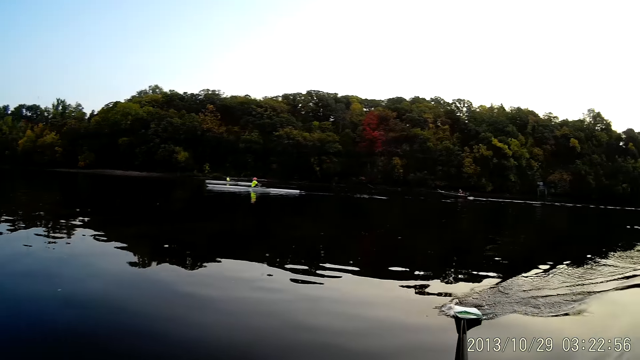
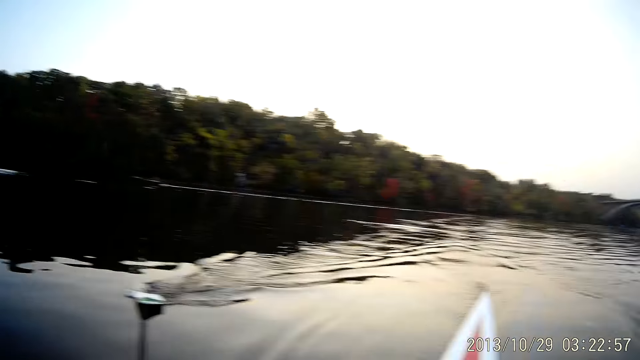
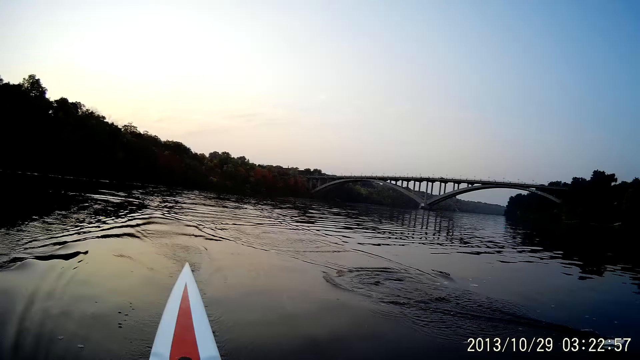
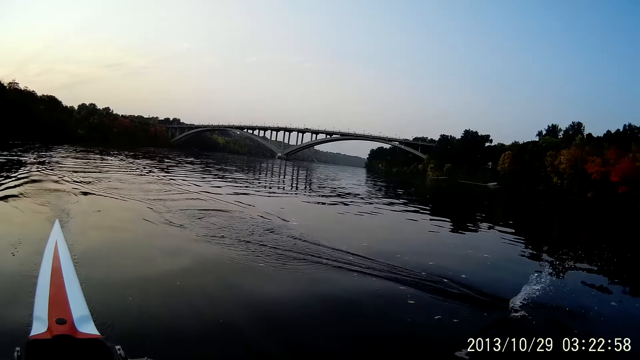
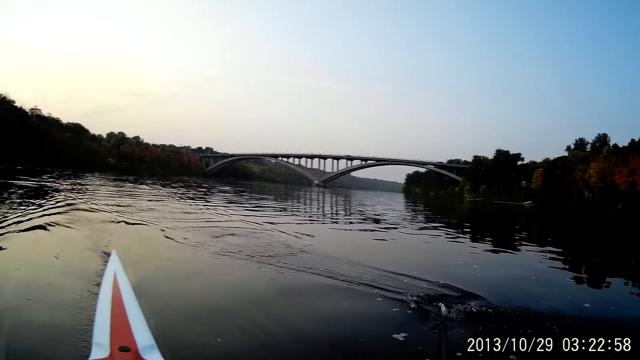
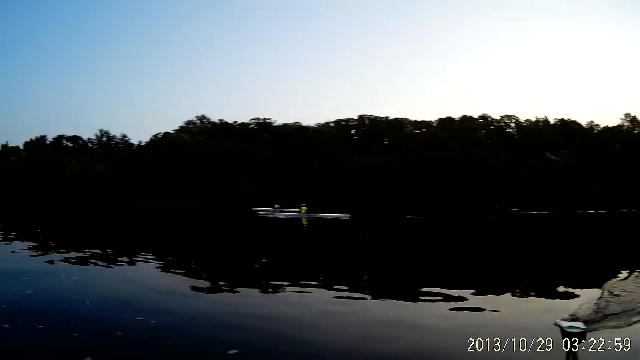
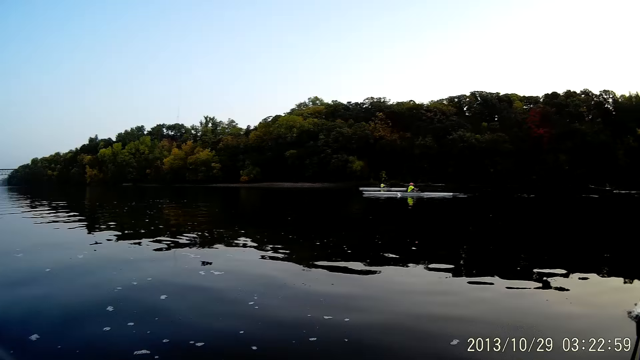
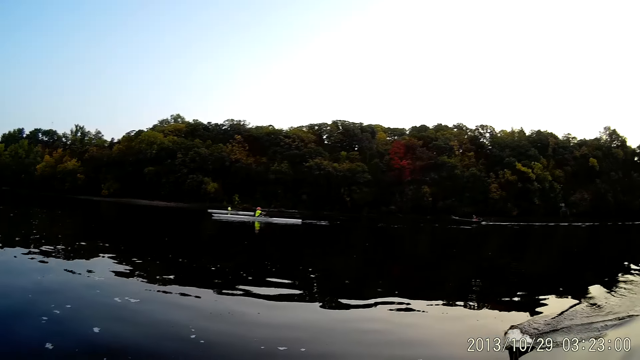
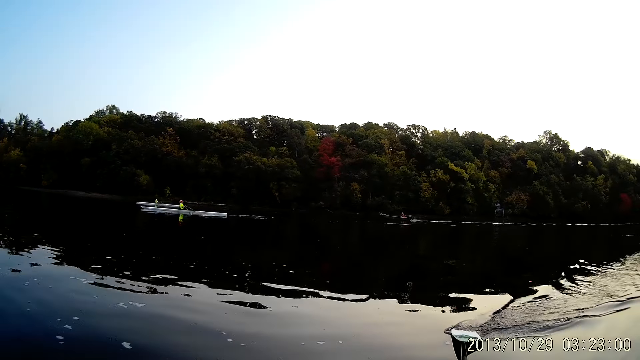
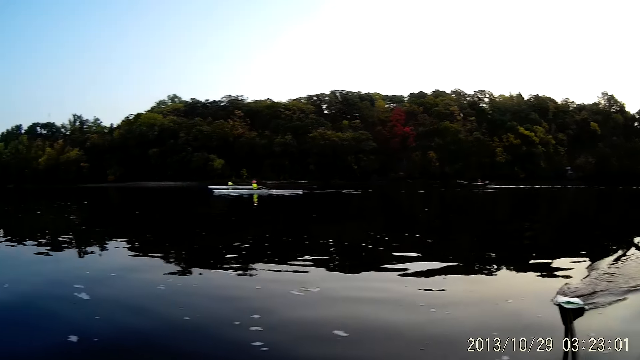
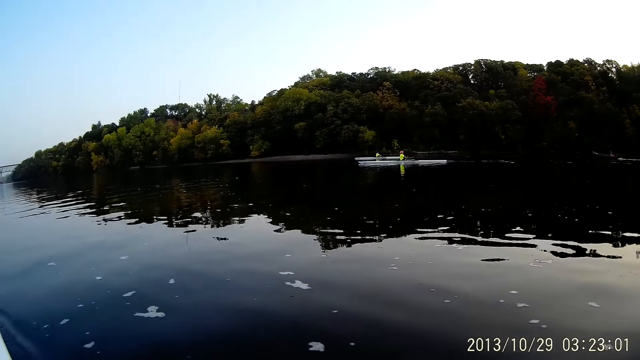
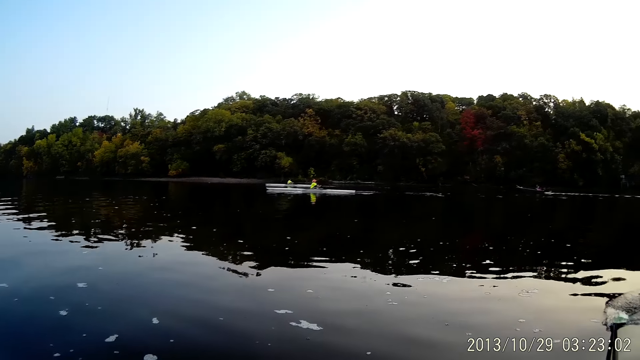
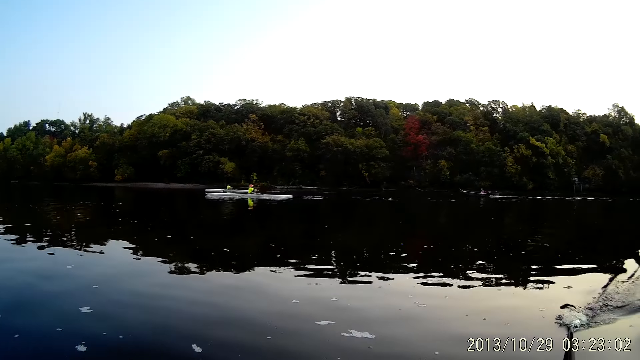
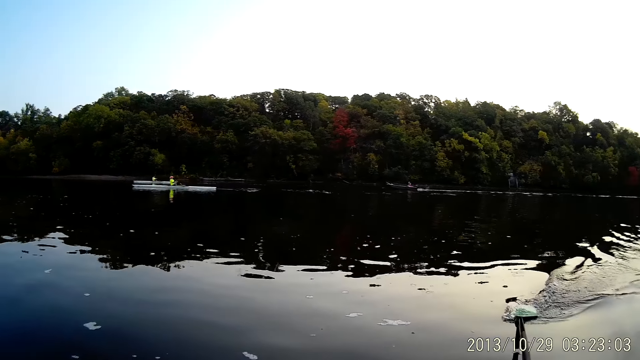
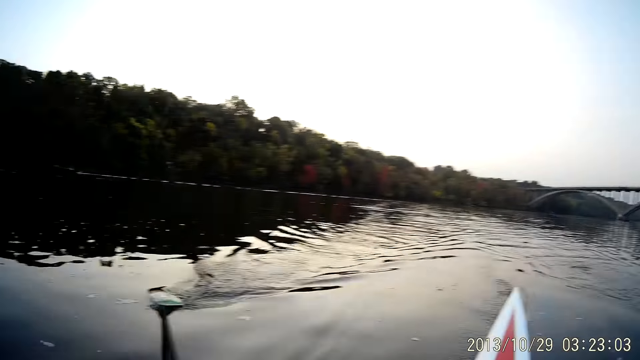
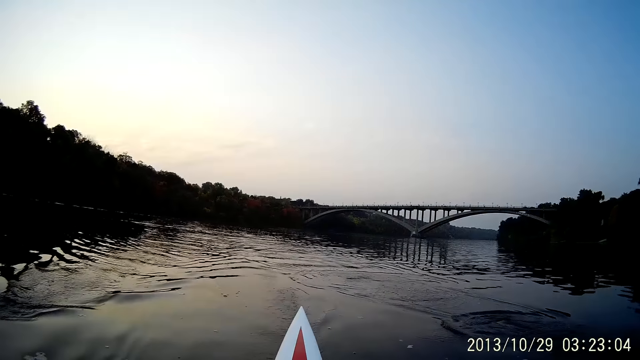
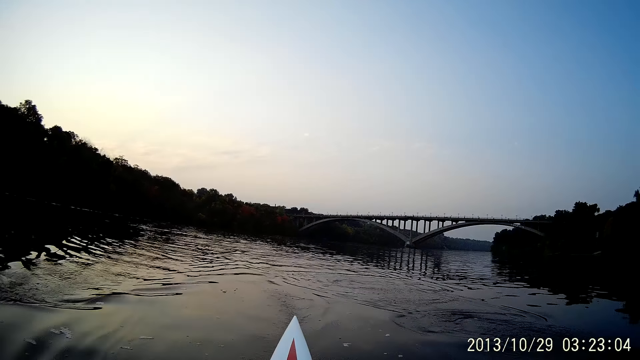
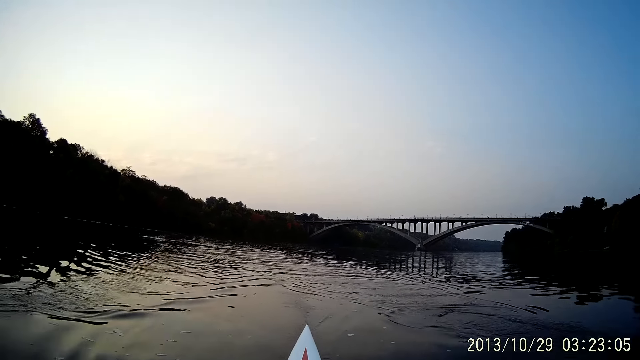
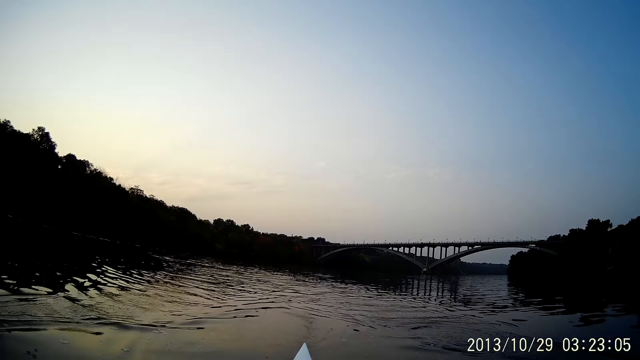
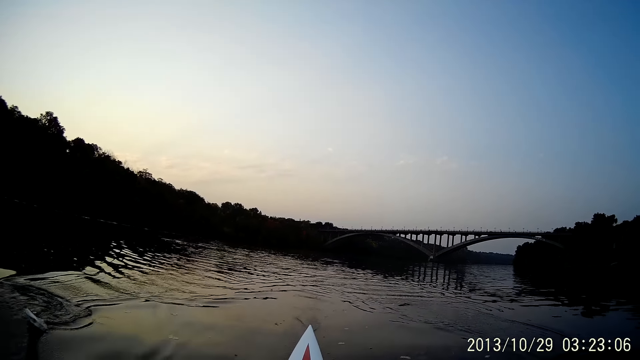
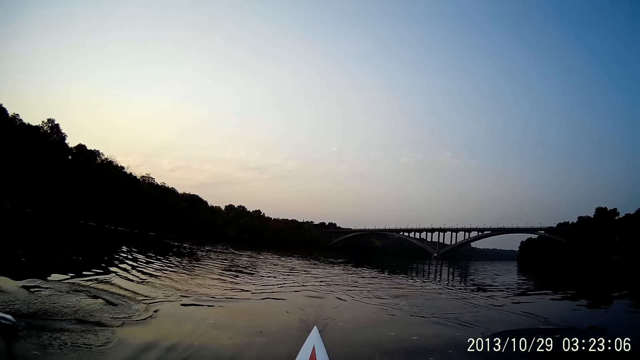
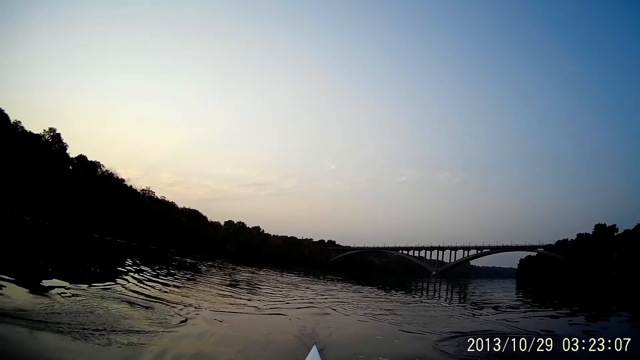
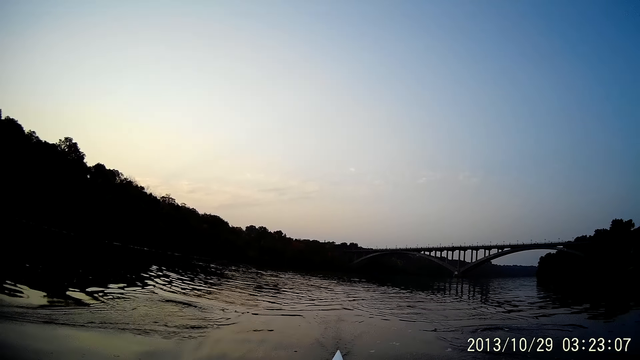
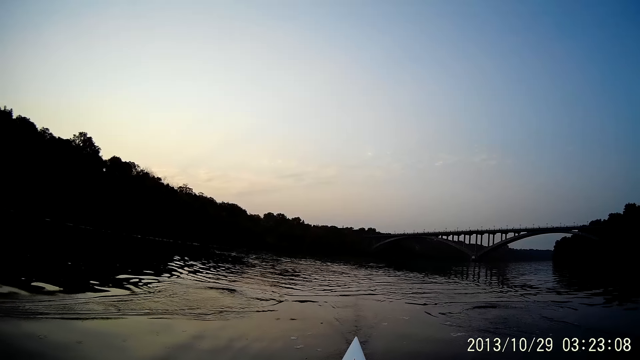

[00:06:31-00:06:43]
The camera wearer pushes the boat oars on his right hand.

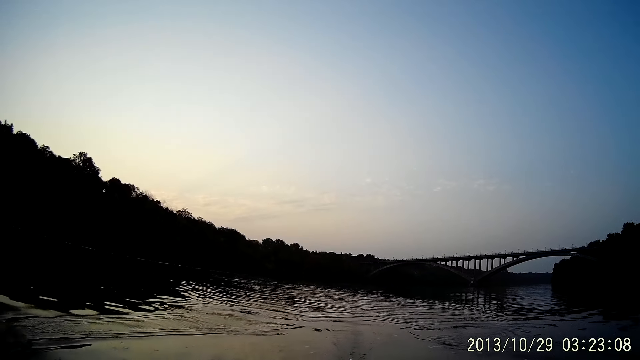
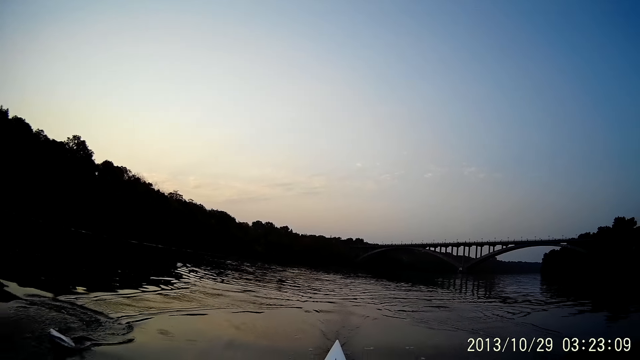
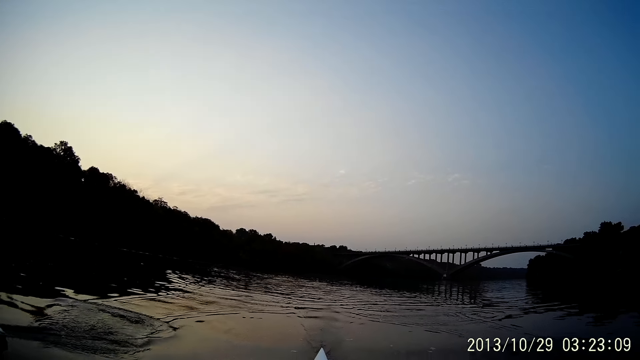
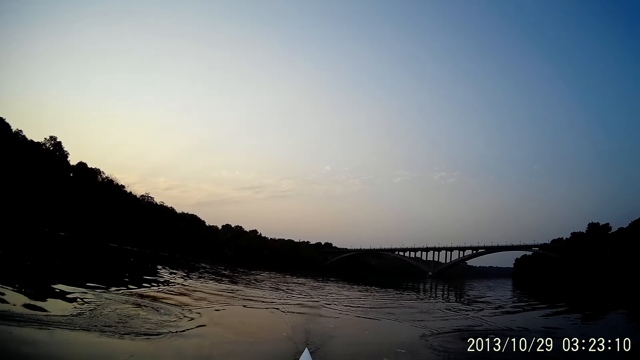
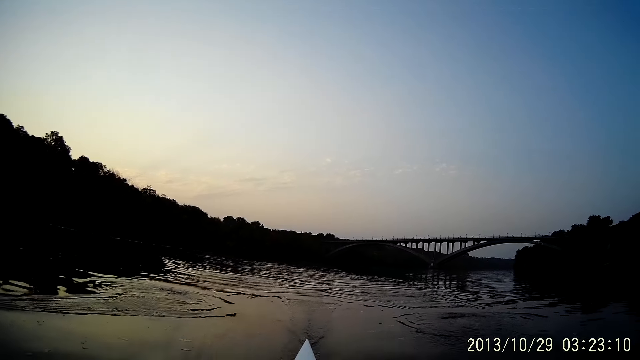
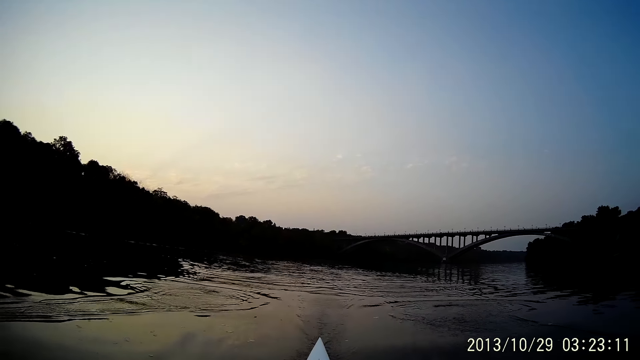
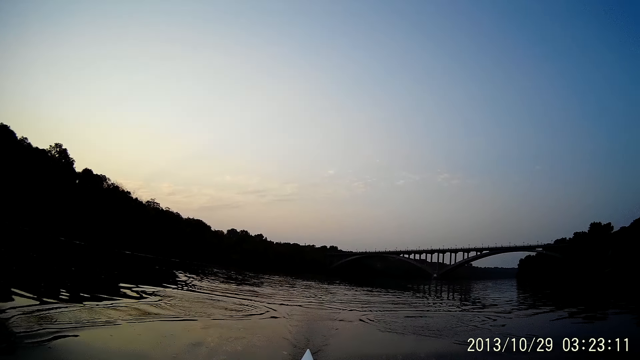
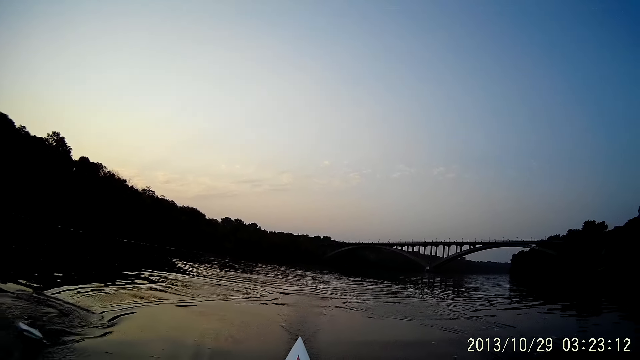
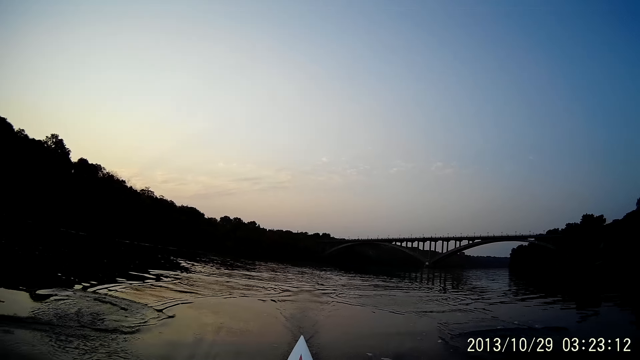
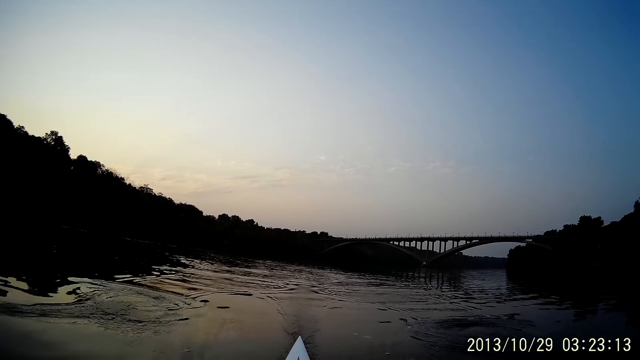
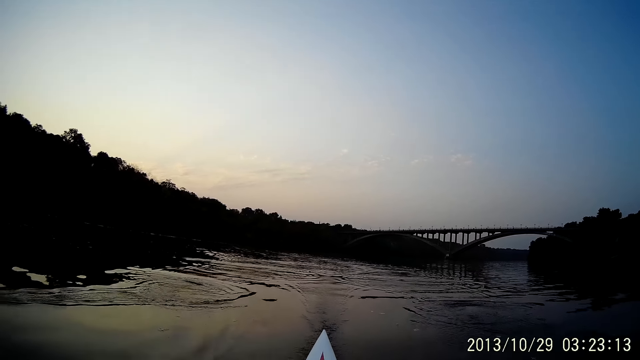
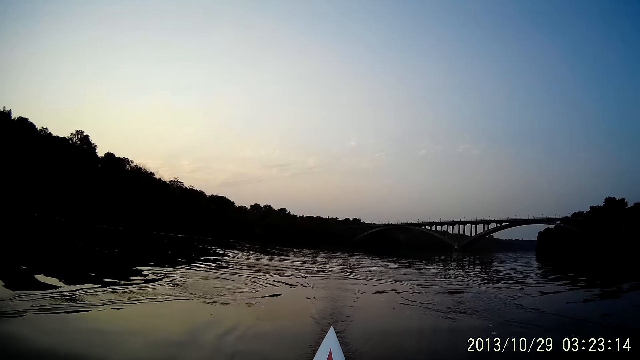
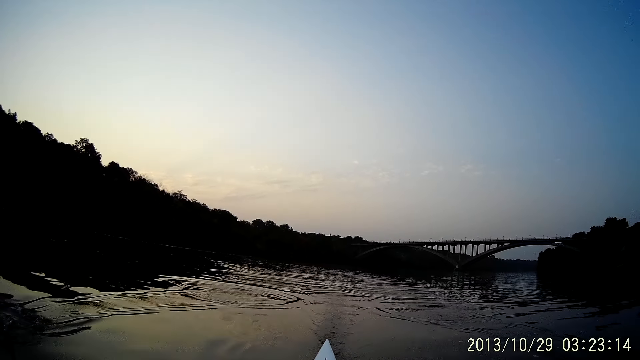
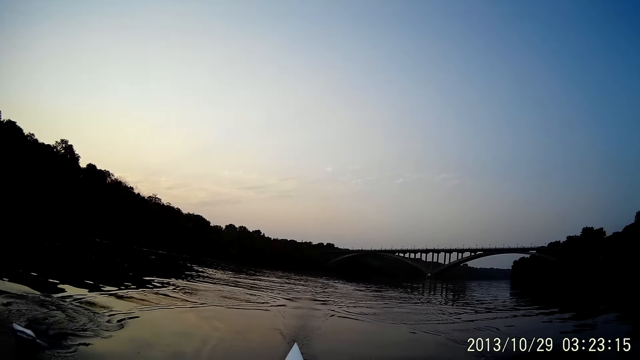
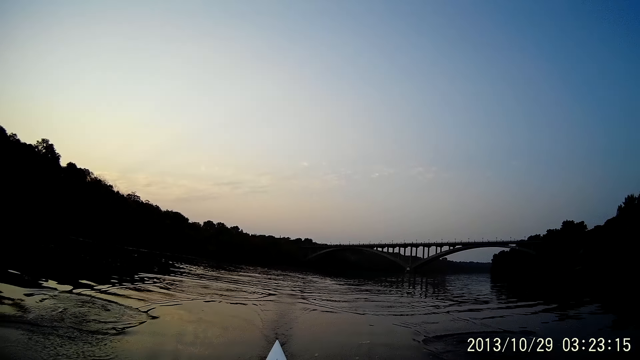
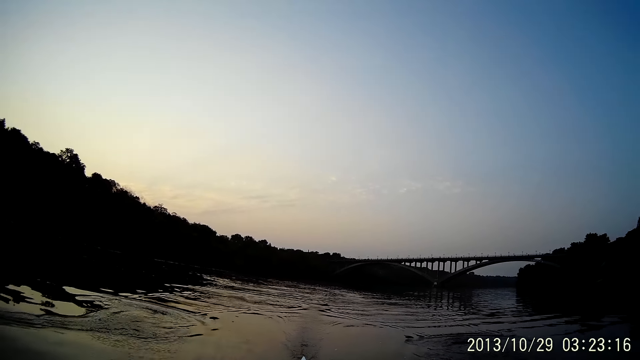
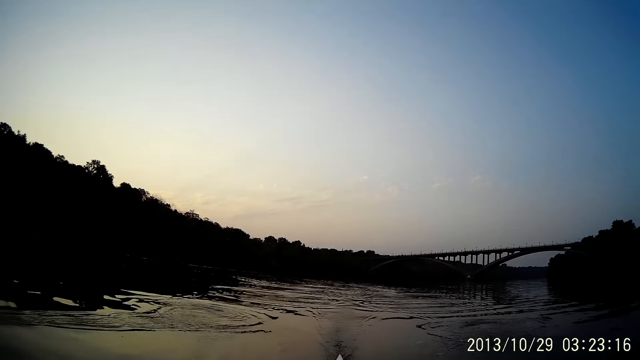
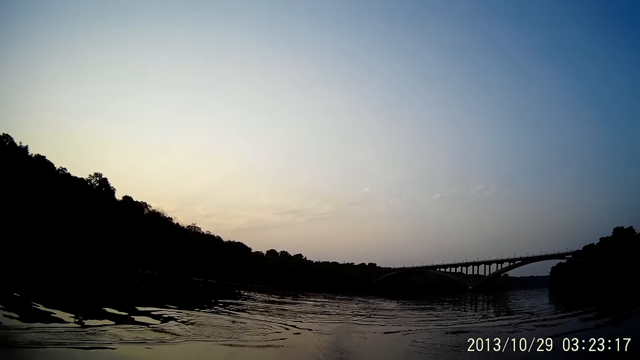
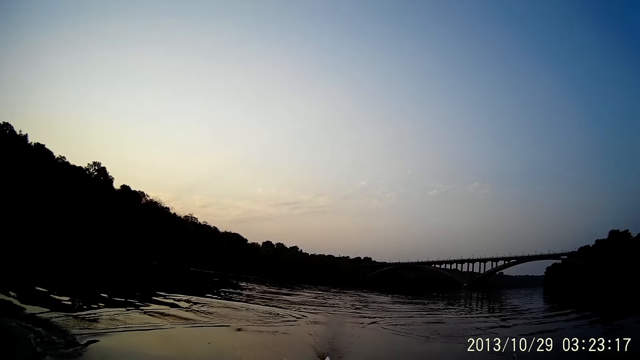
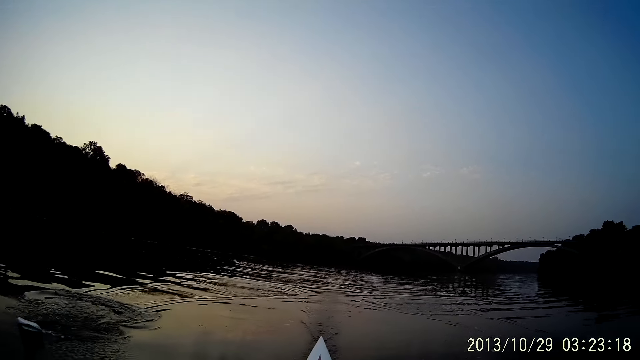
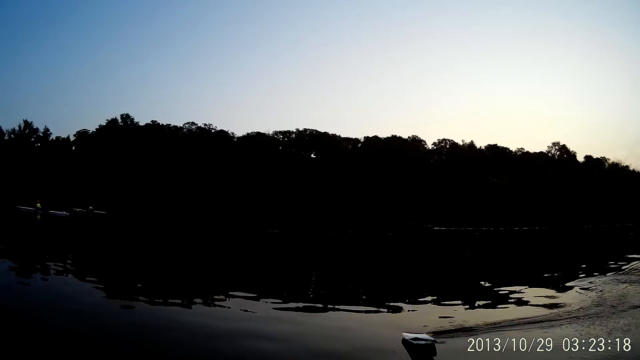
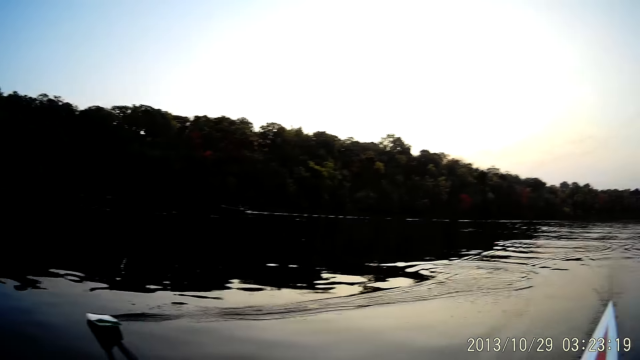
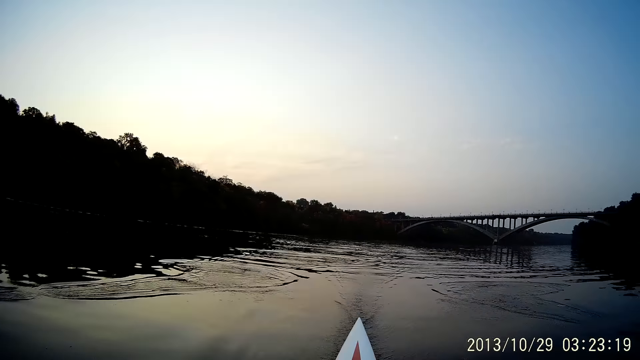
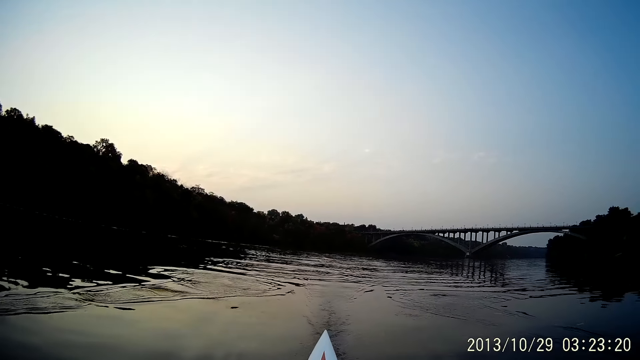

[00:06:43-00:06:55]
The camera wearer rides a boat at the river.
